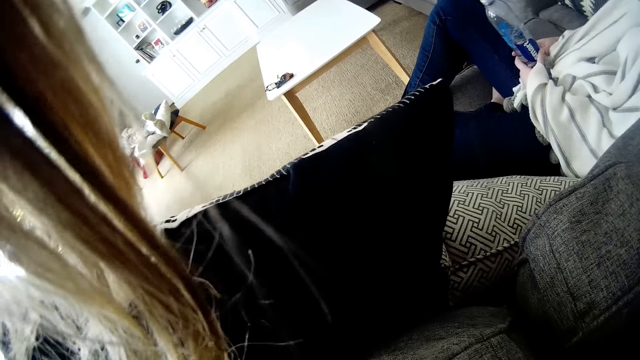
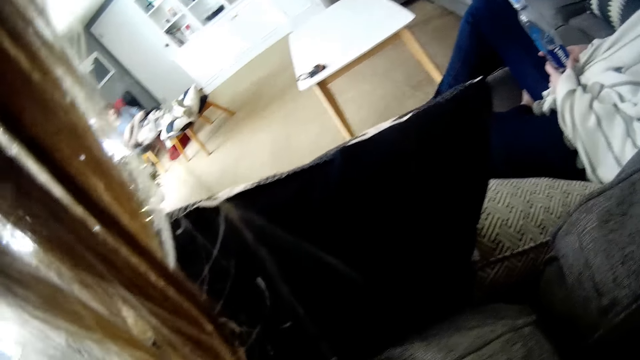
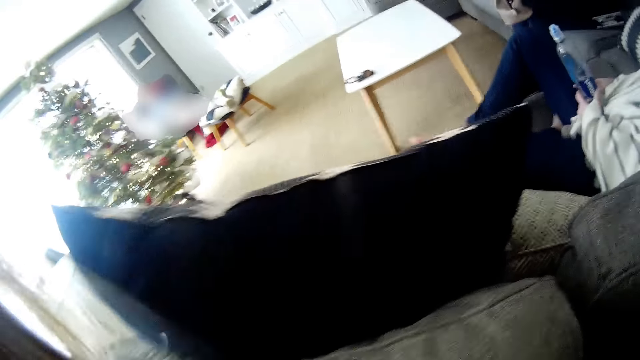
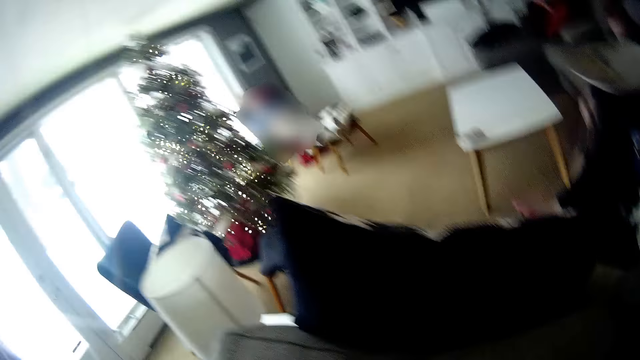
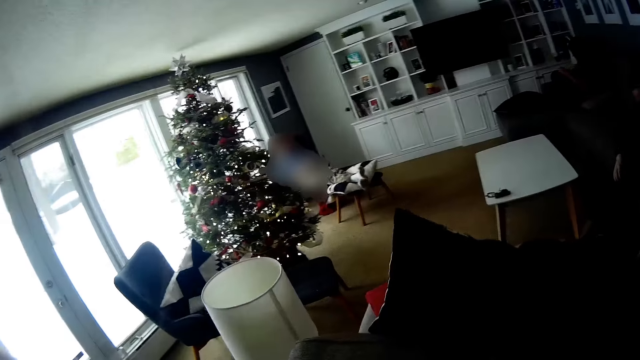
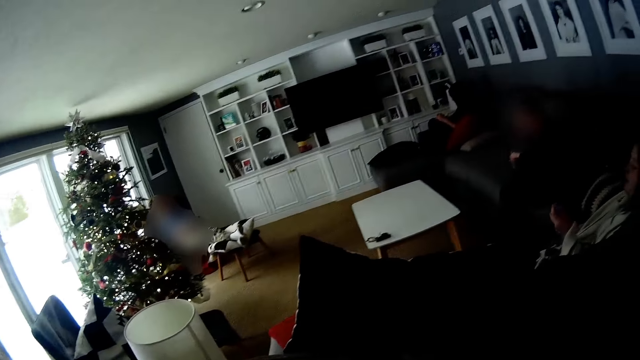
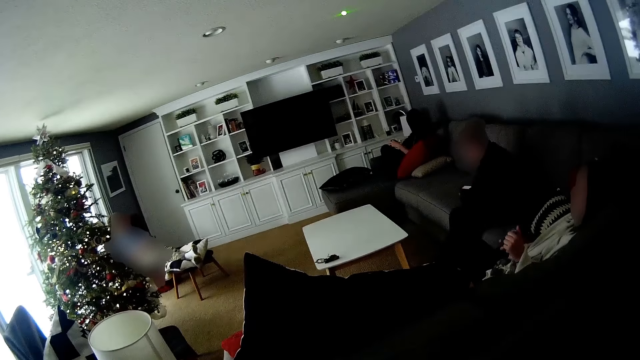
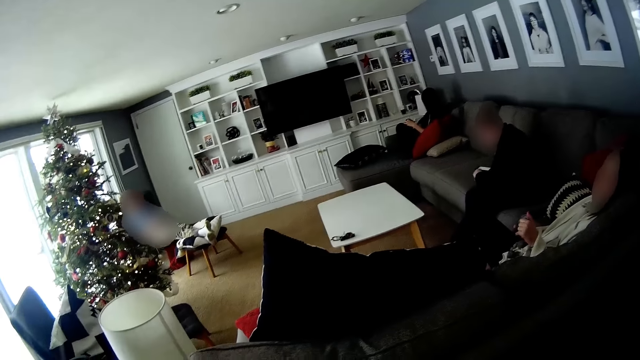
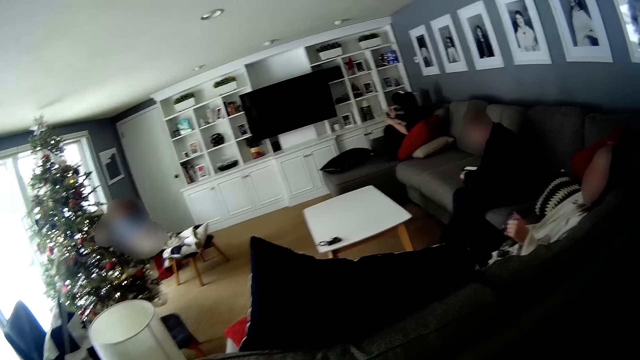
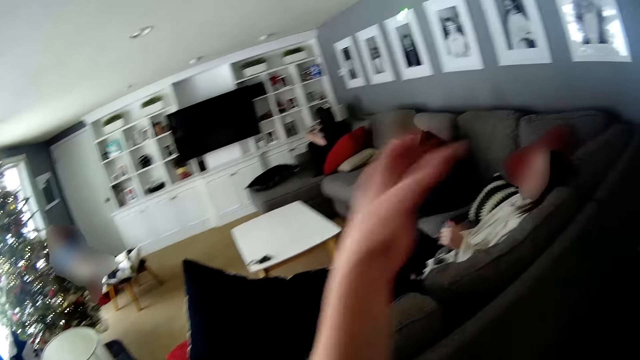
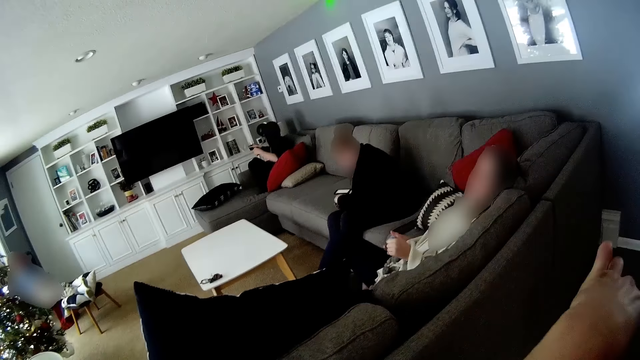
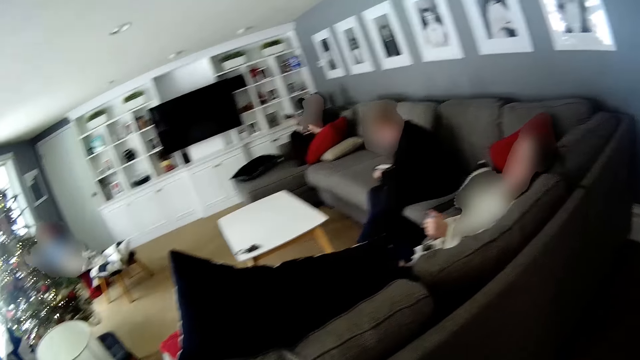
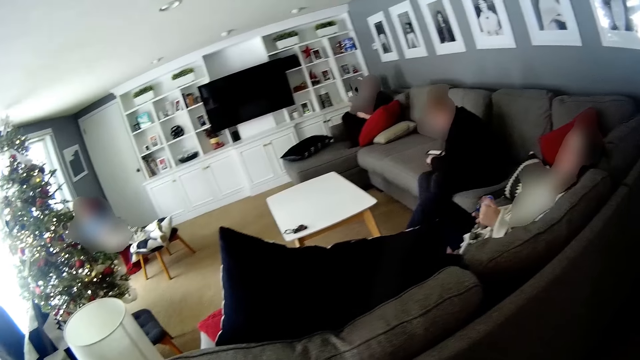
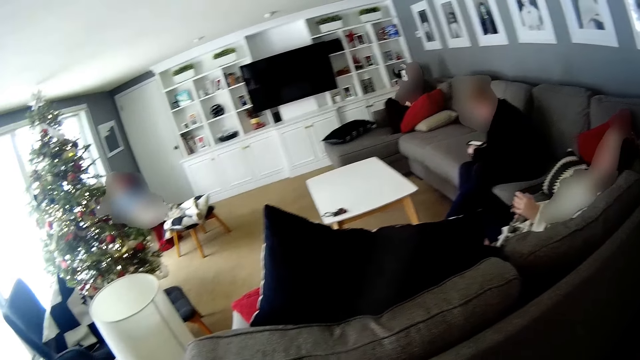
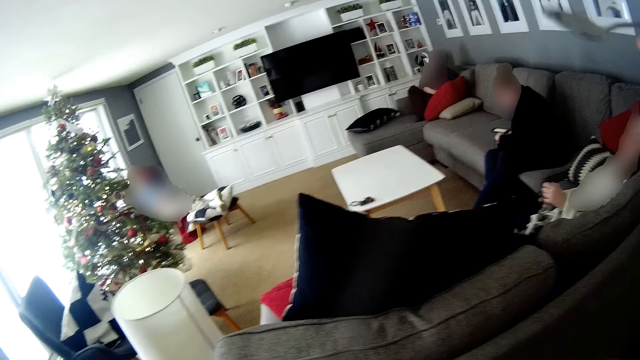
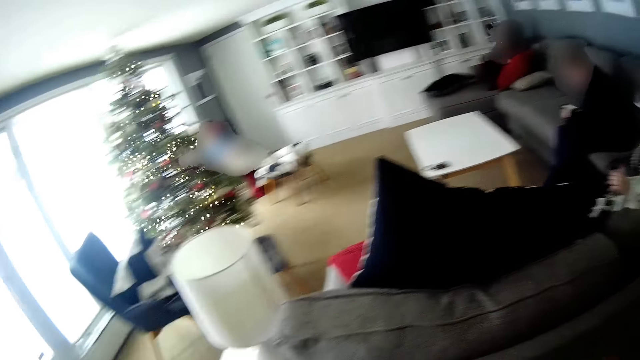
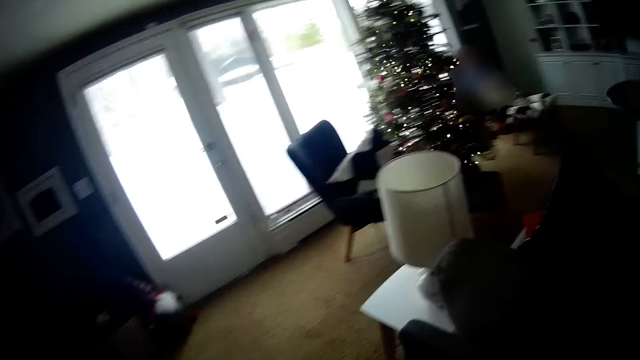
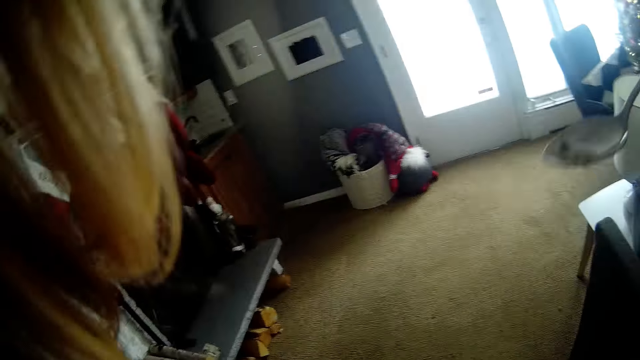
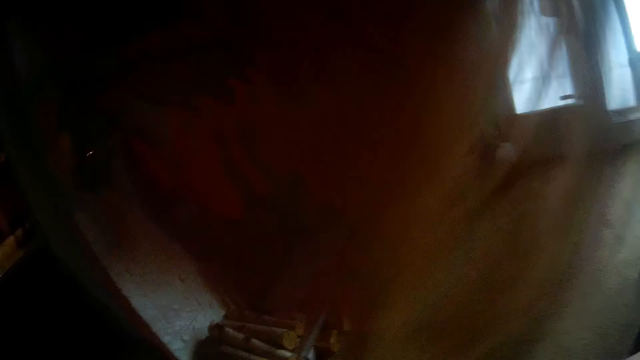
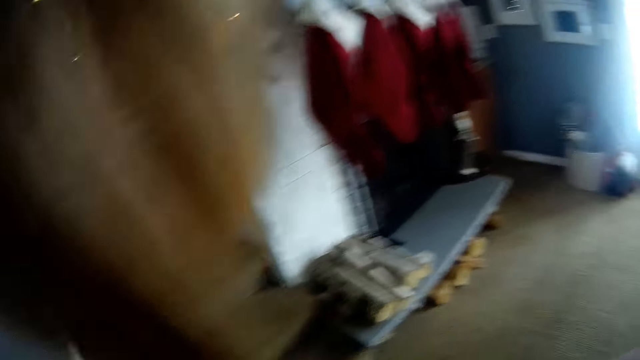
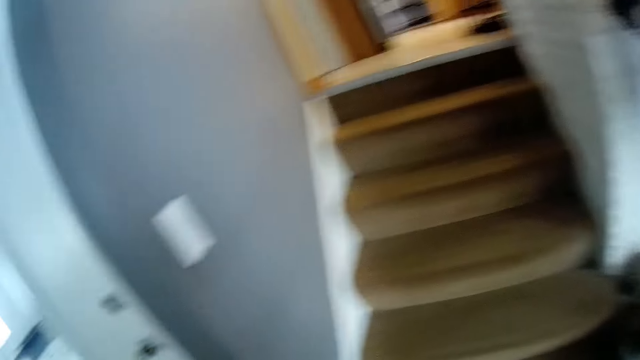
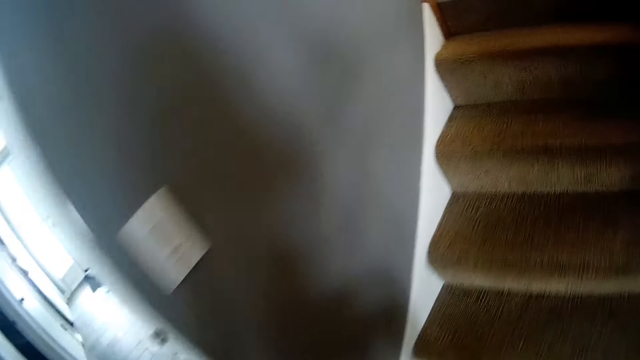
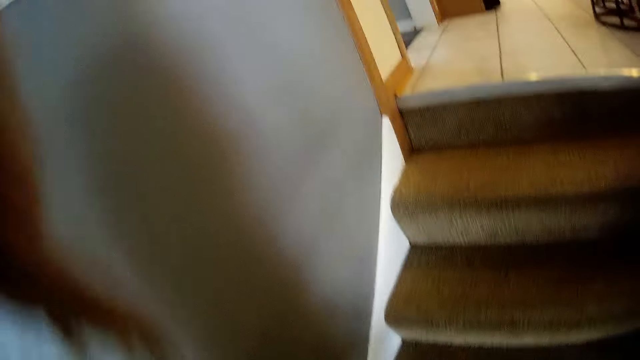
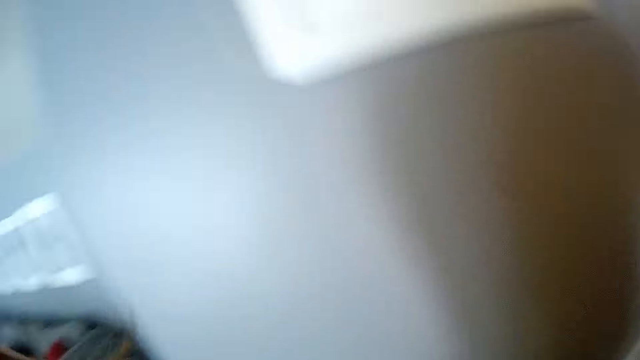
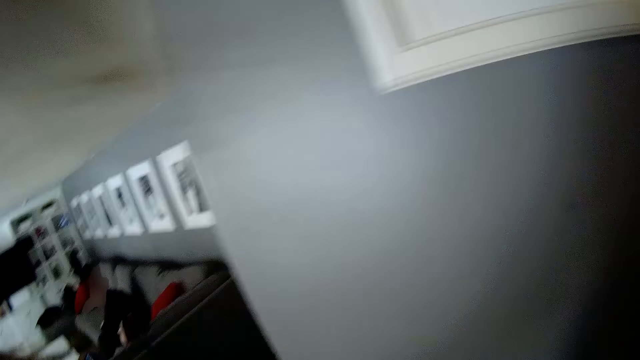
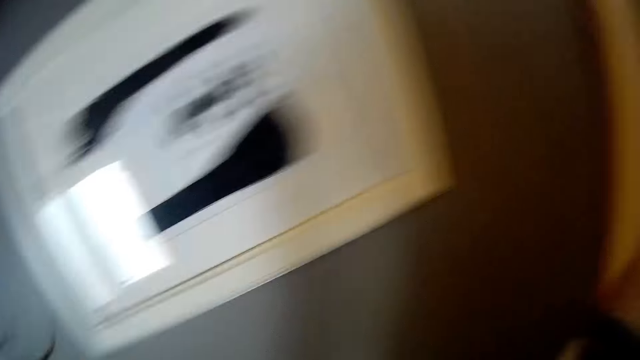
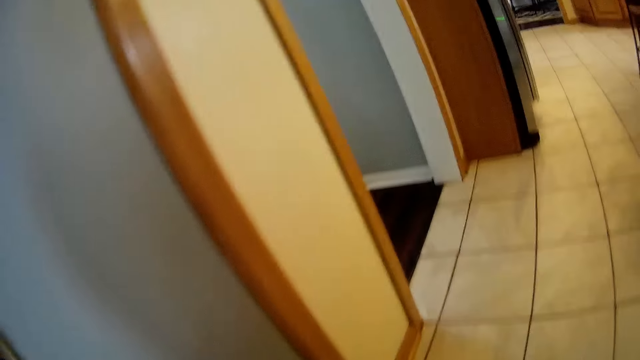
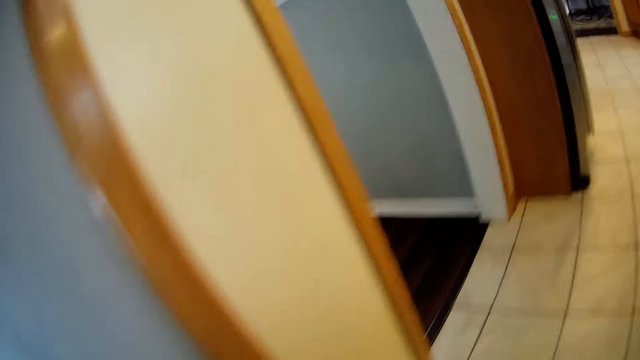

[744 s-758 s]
The camera wearer talks to a woman in the house. They walk towards the stairs. They walk up the stairs.

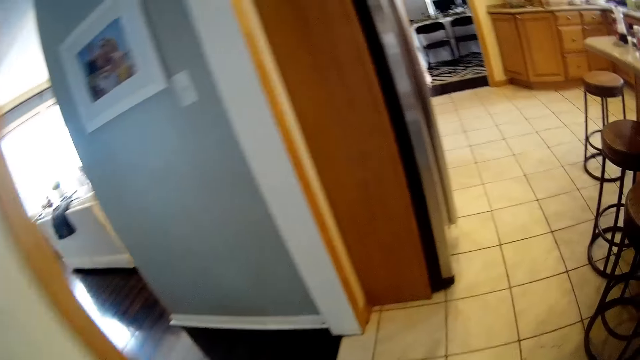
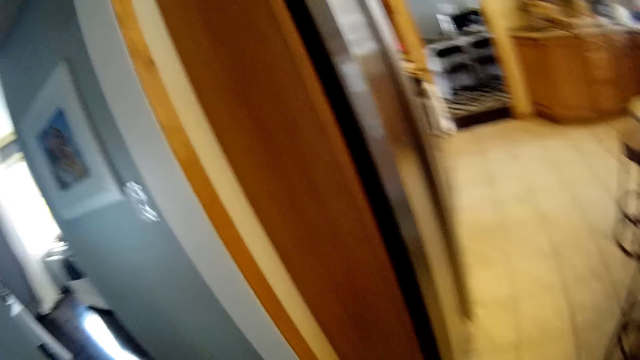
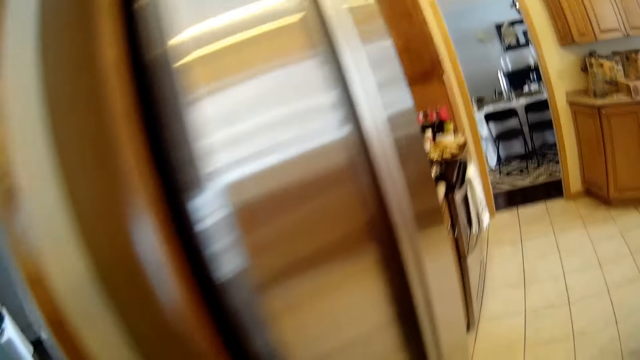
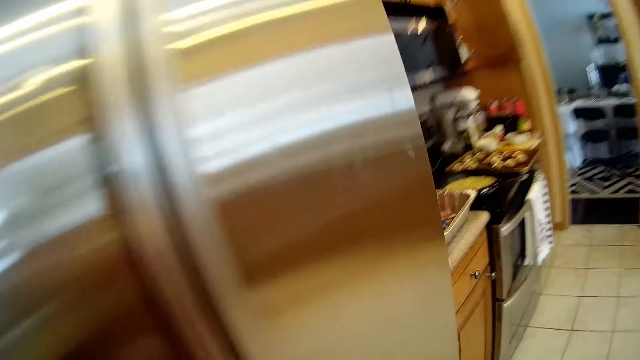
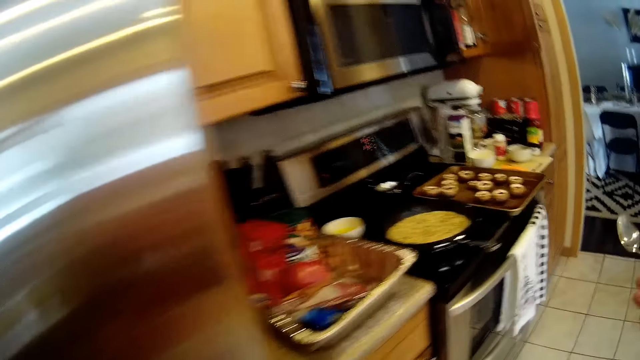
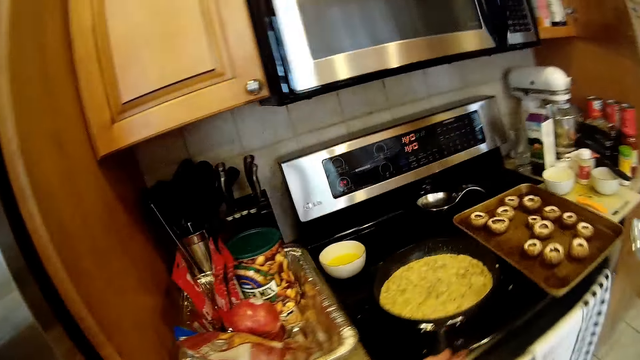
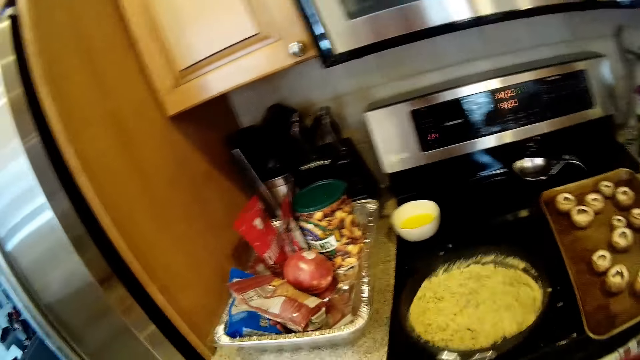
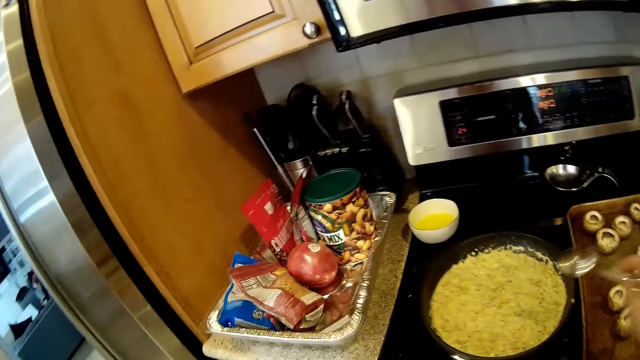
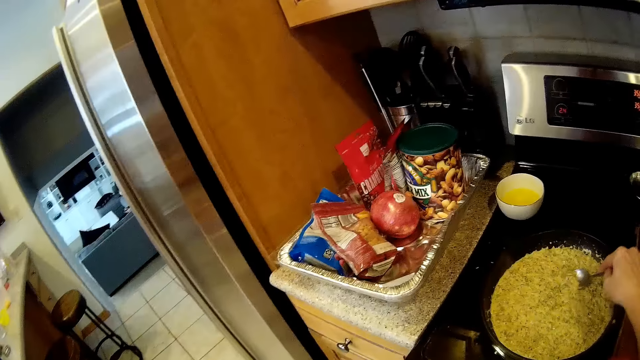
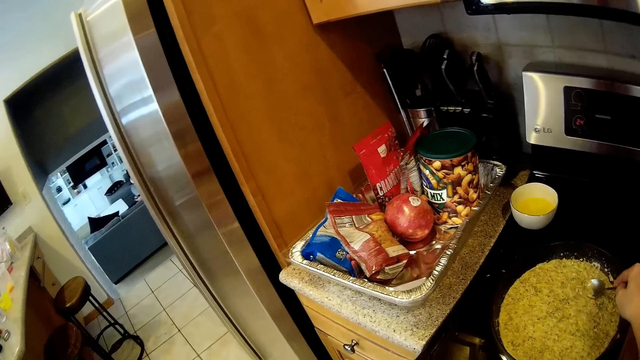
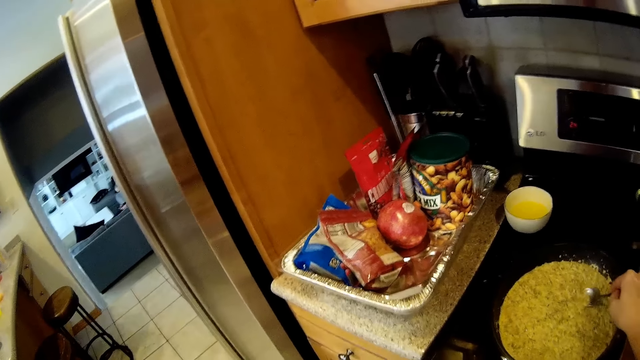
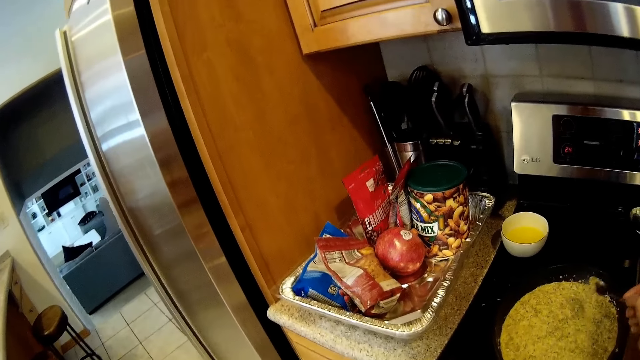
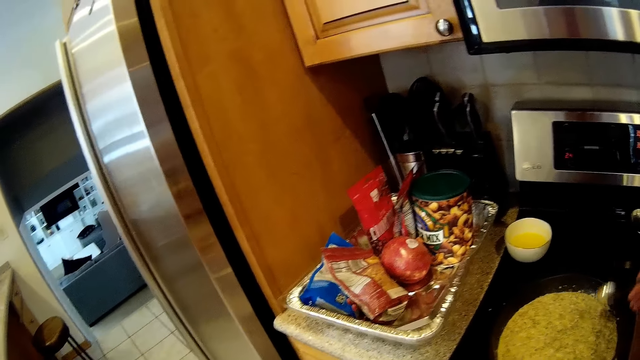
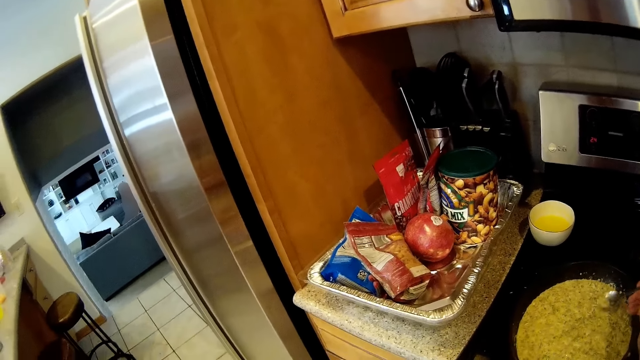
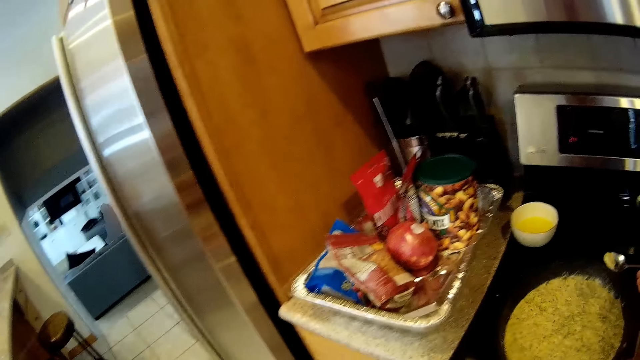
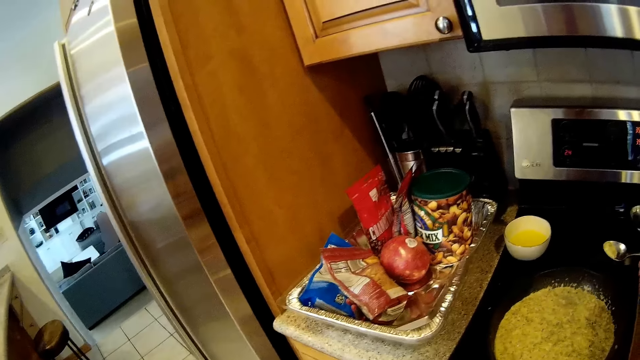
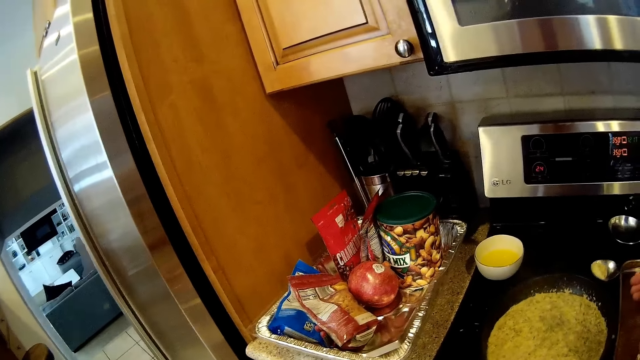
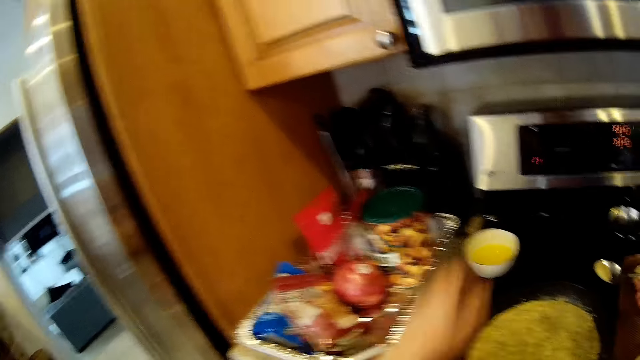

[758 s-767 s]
The camera wearer walks towards the gas cooker. They put the spoon into the frypan. They take the spoon out of the frypan. They take food with the spoon.
